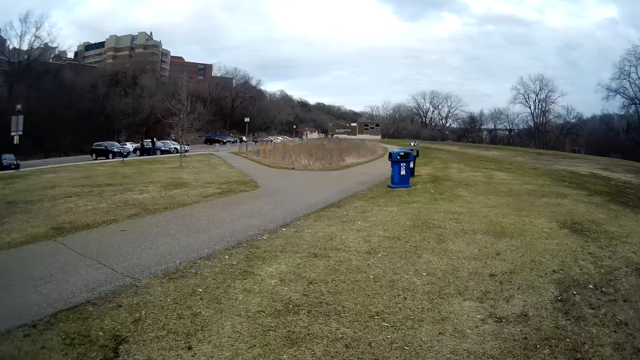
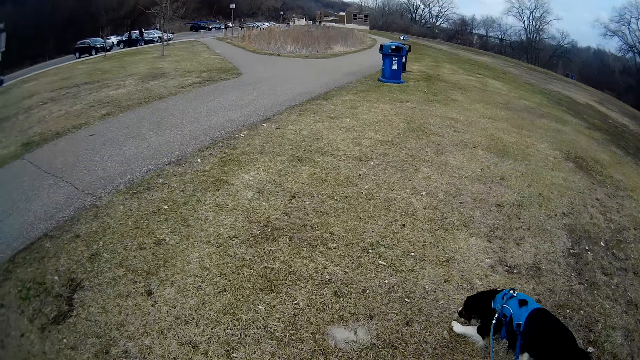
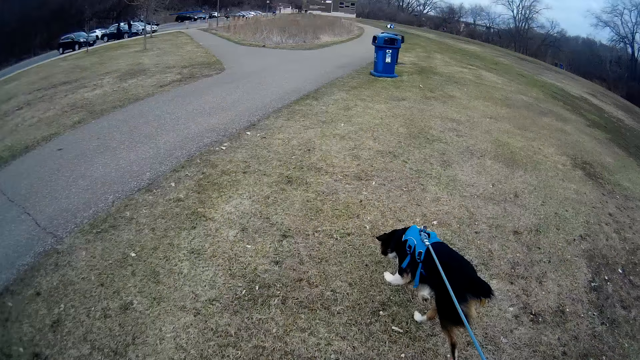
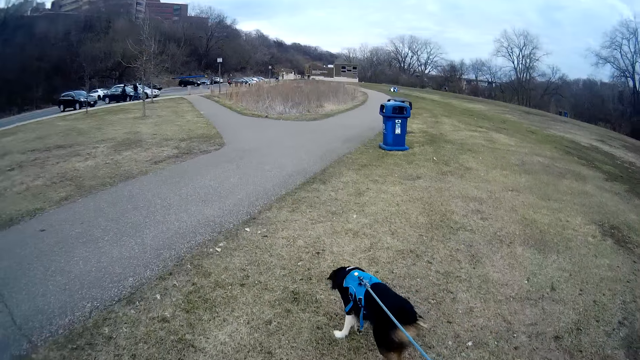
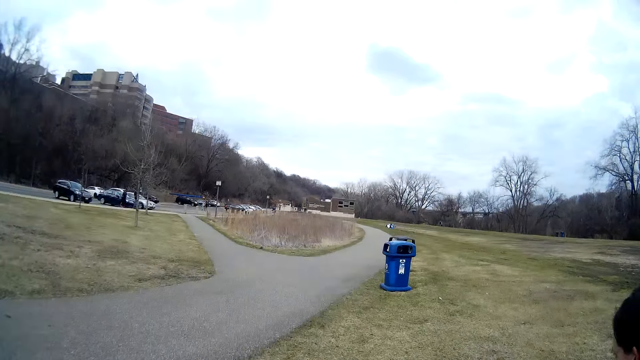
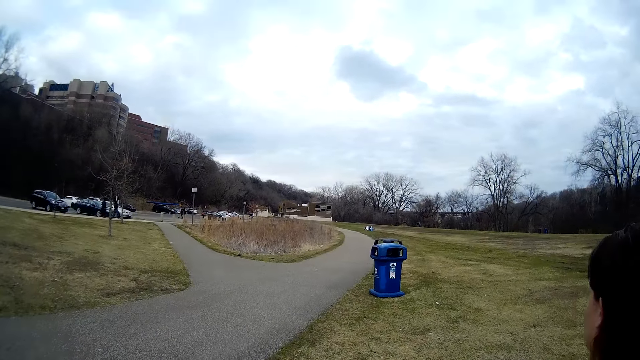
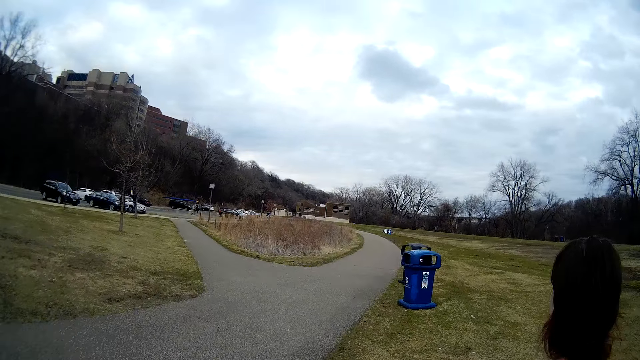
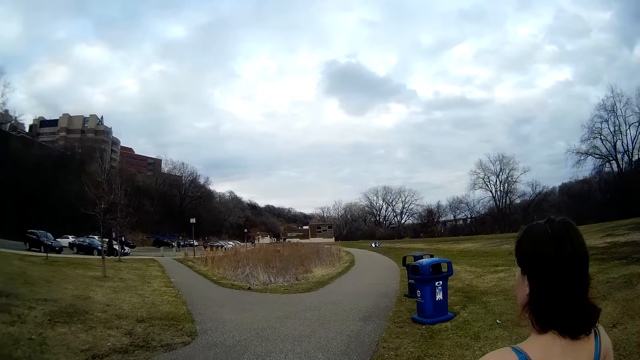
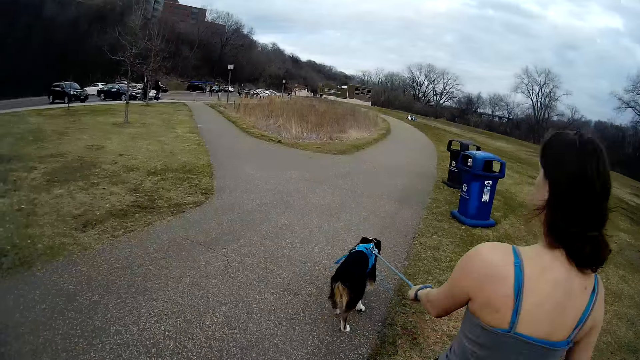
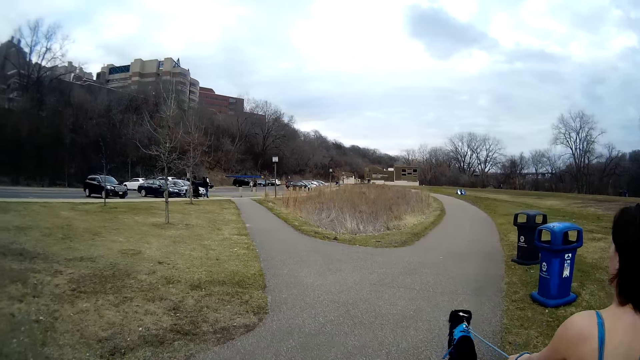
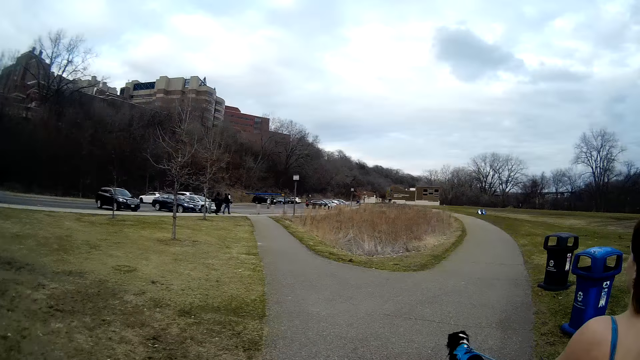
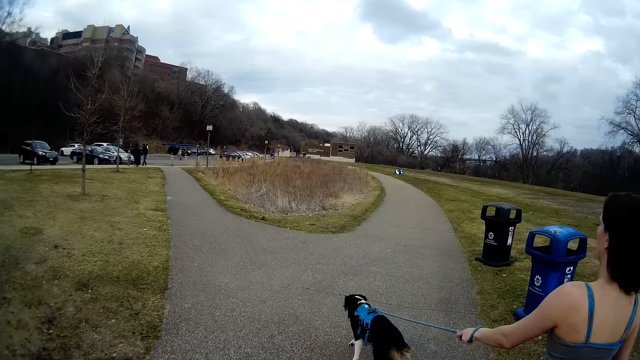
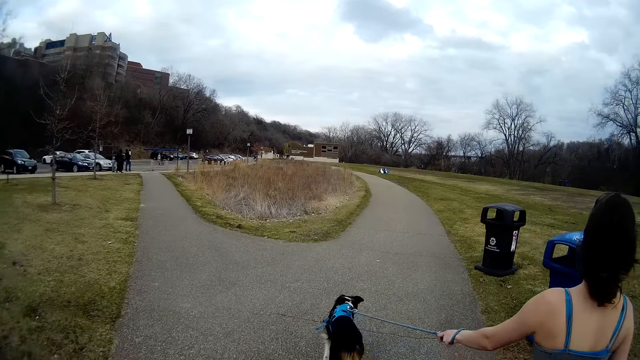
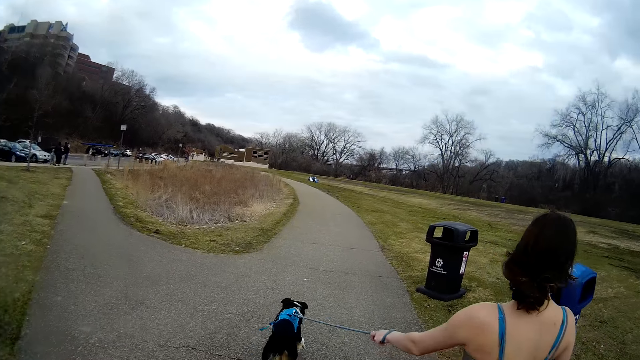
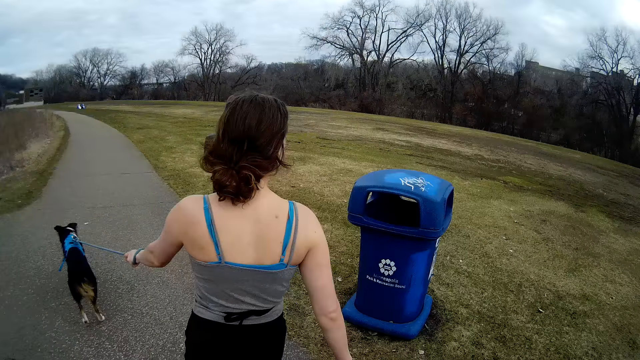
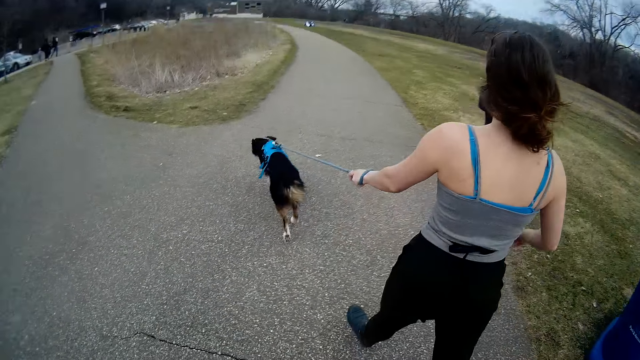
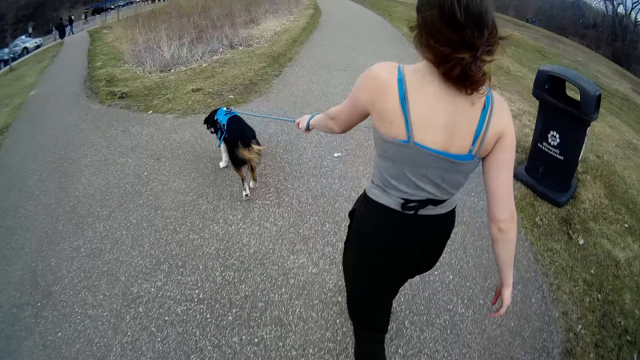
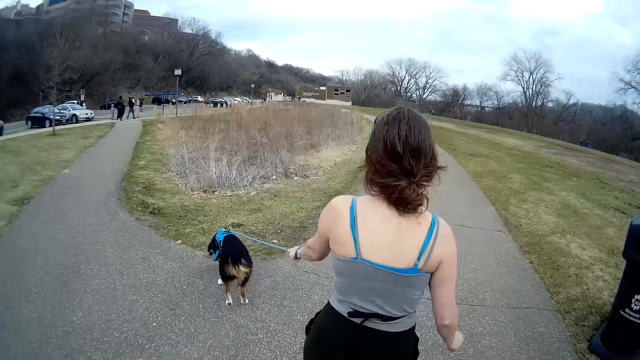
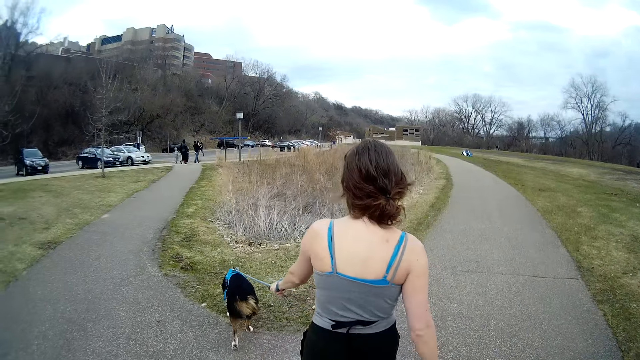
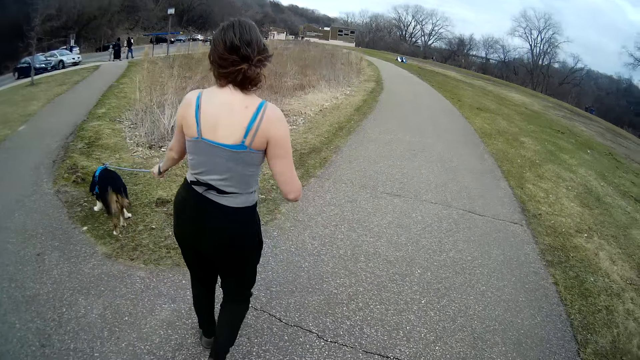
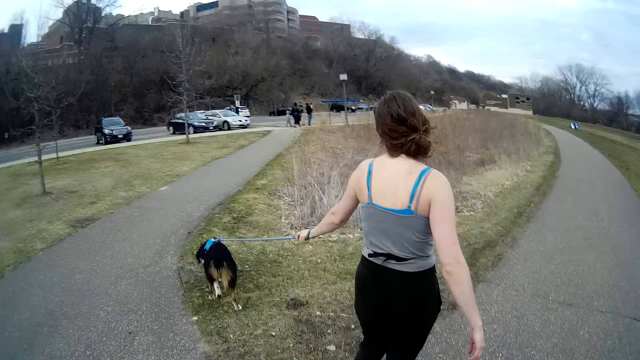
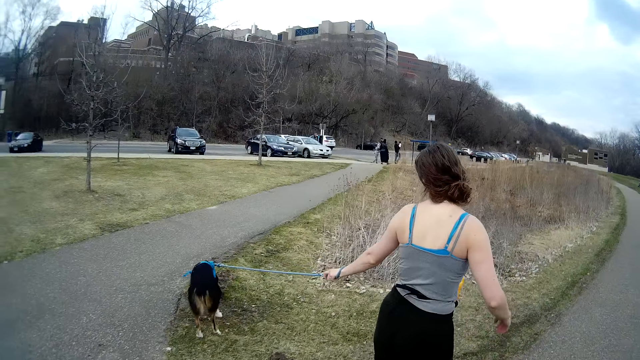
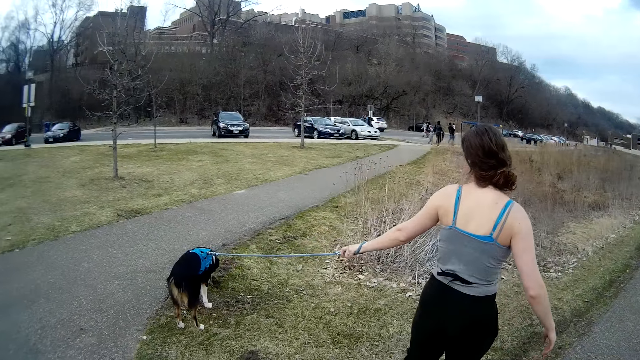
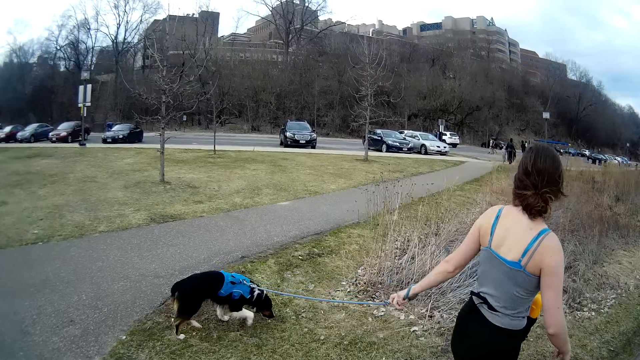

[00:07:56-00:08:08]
A person walks on the road.

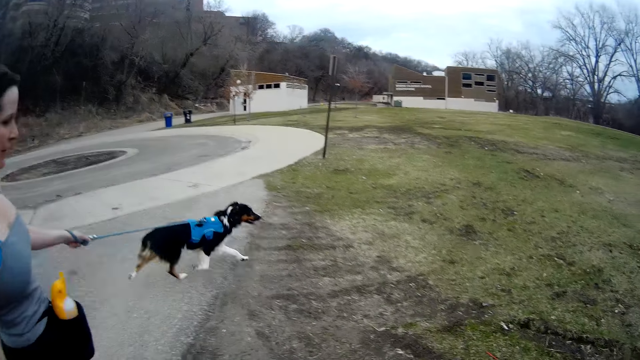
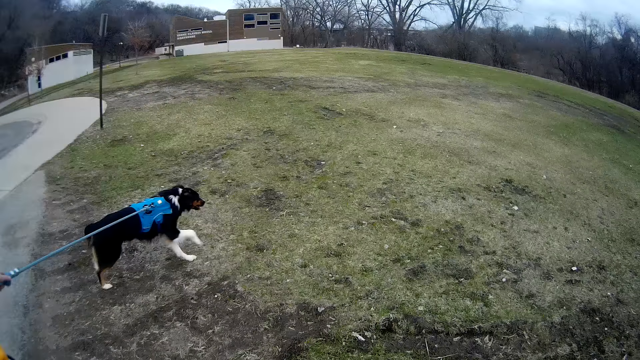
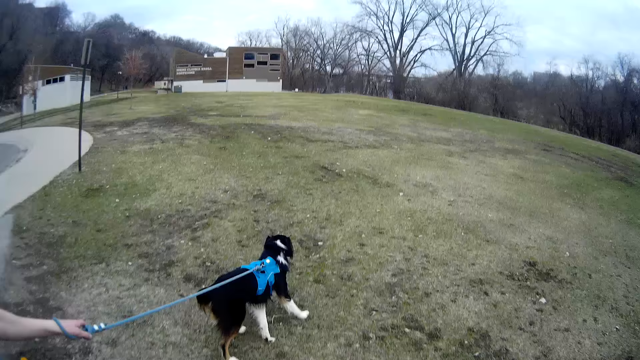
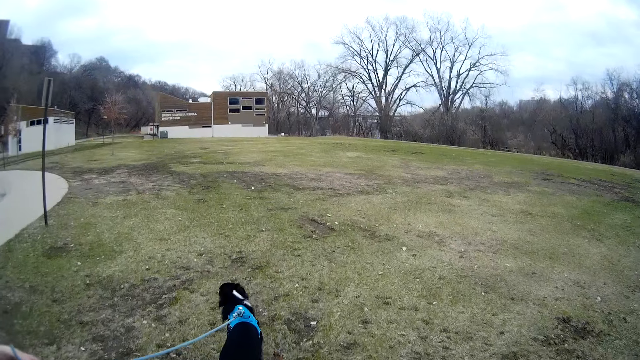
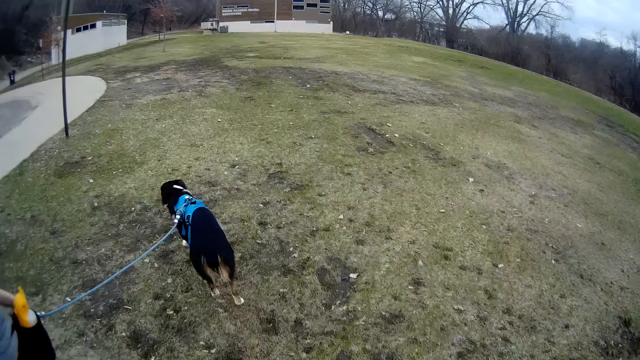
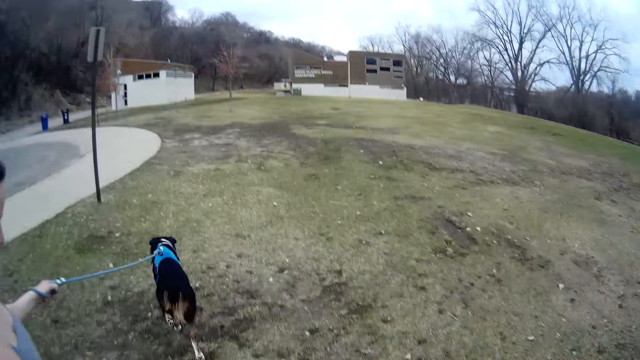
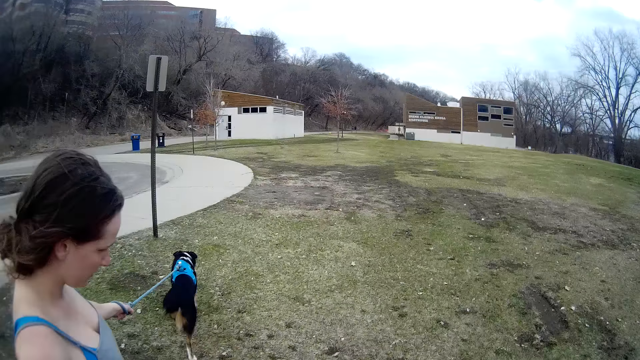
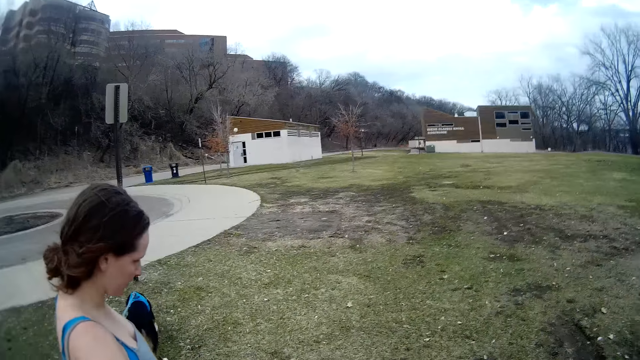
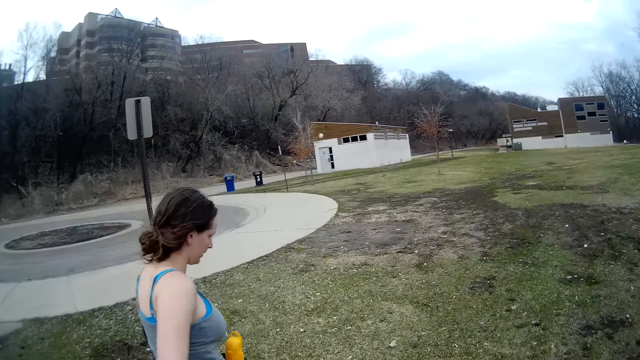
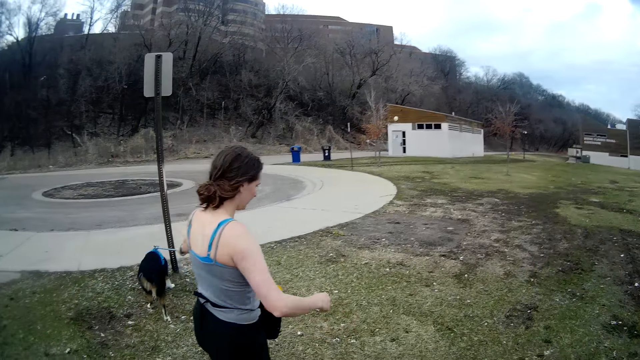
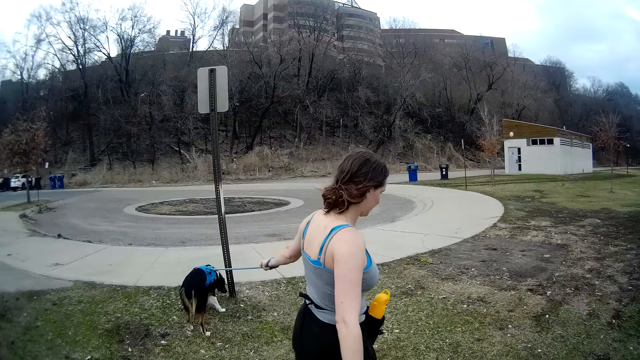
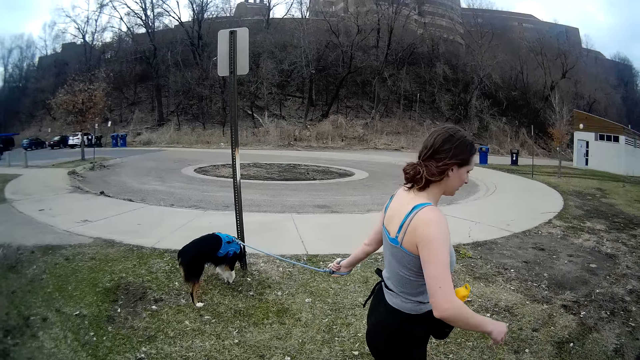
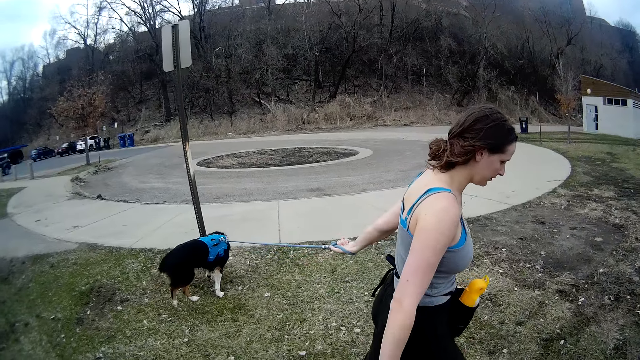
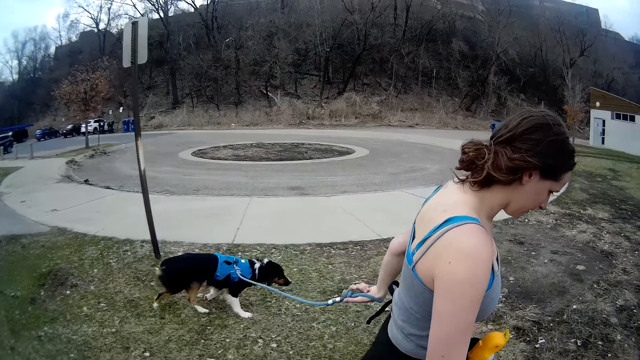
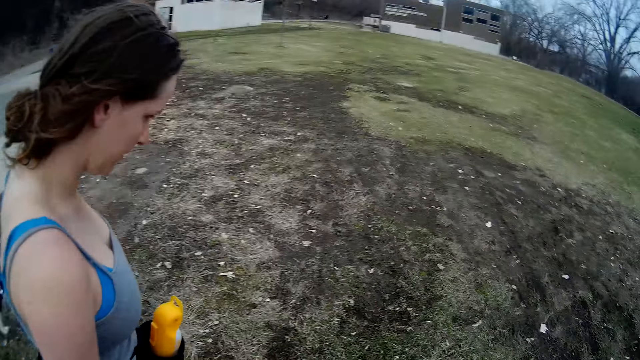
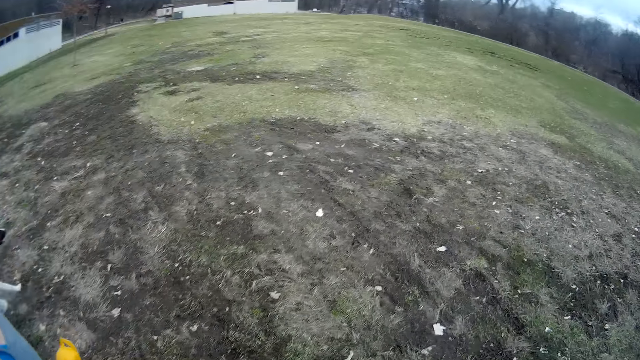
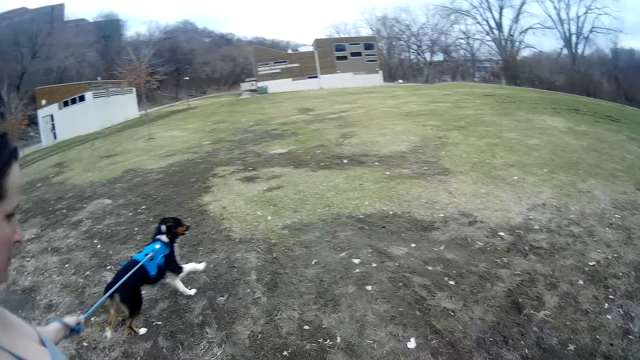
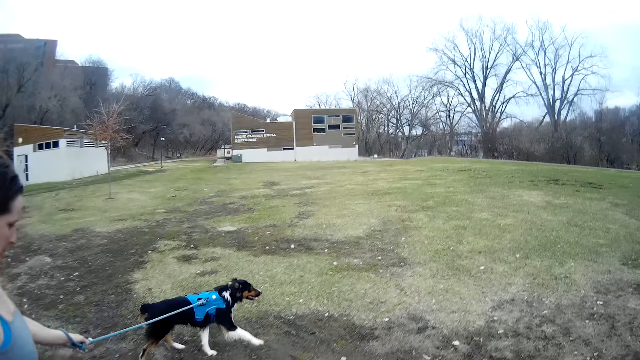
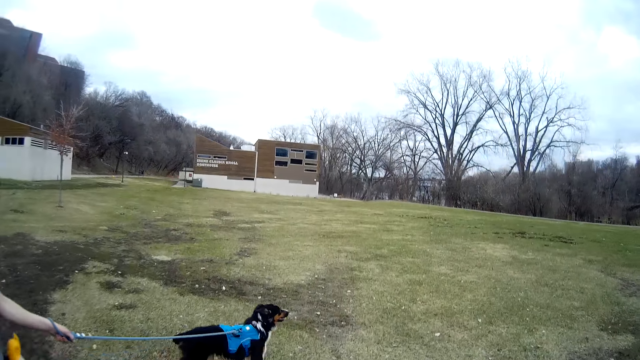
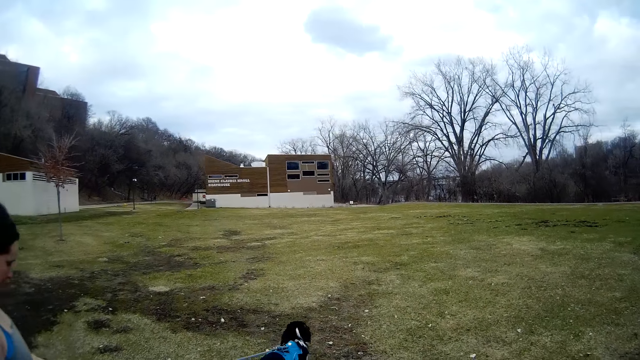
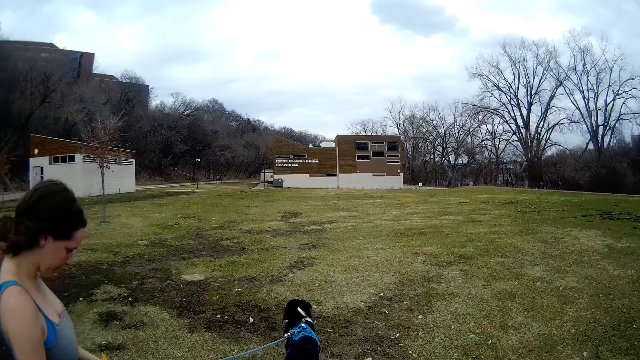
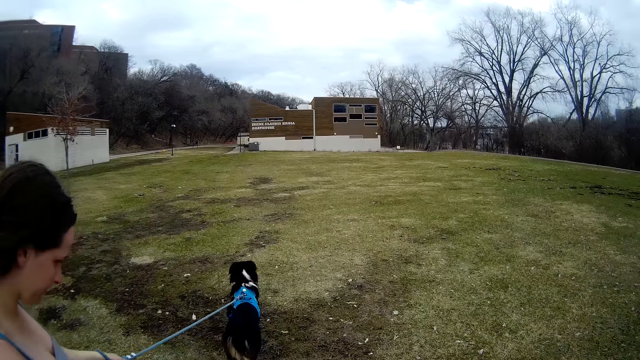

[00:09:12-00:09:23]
A person walks on the field again. A woman pulls a dog leash.
